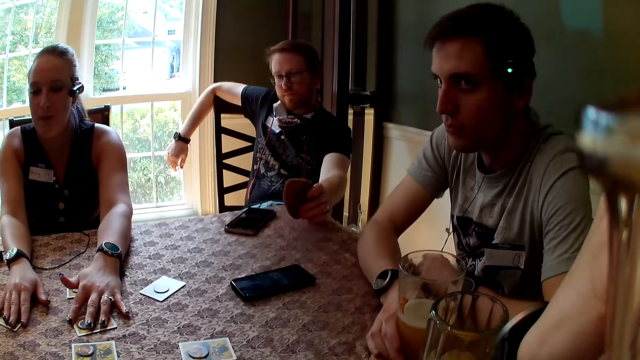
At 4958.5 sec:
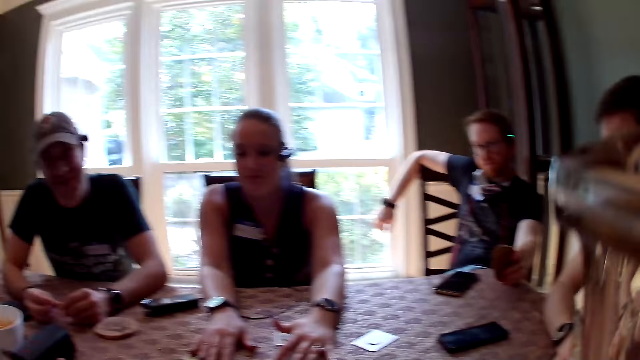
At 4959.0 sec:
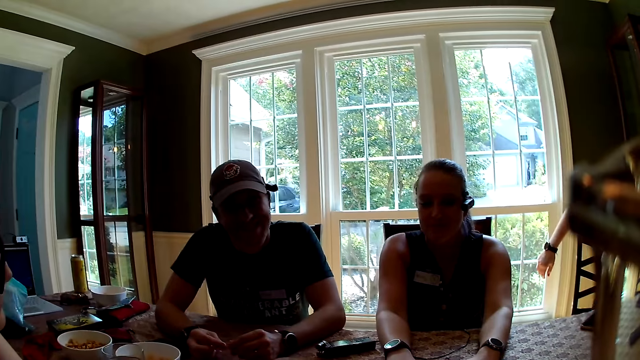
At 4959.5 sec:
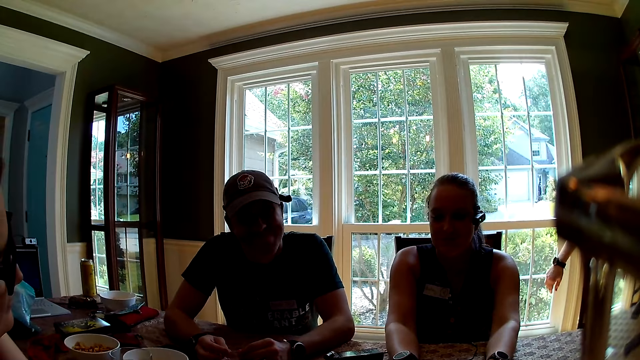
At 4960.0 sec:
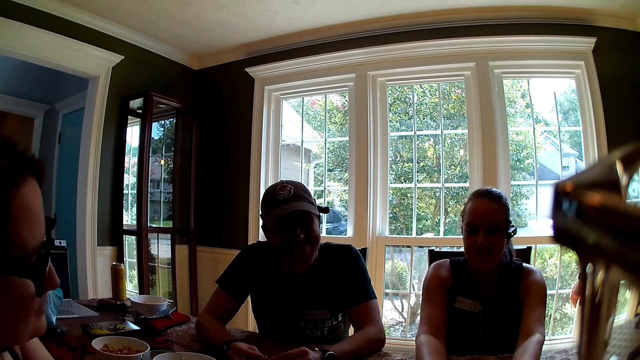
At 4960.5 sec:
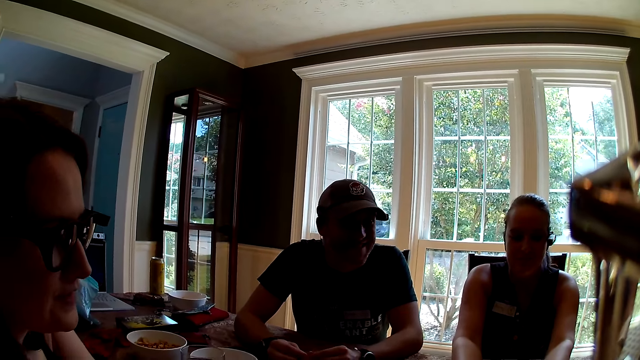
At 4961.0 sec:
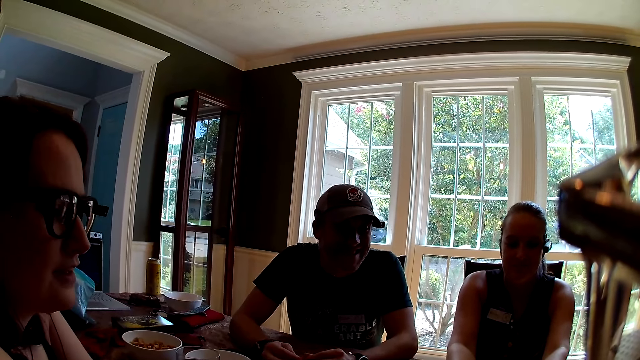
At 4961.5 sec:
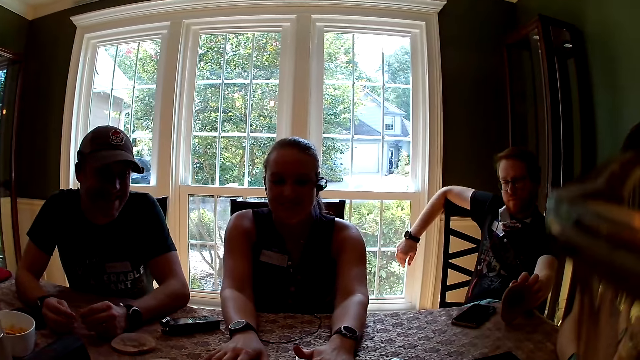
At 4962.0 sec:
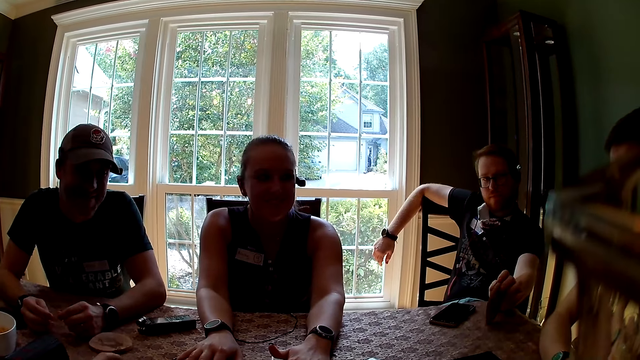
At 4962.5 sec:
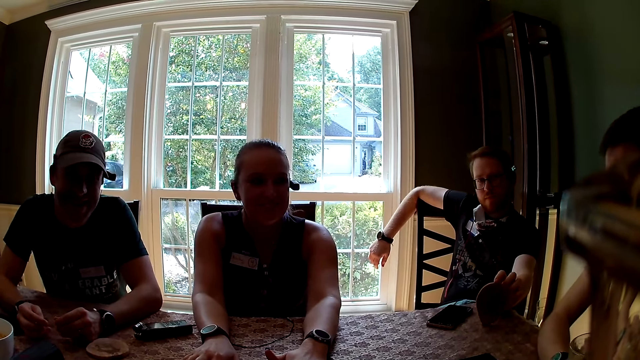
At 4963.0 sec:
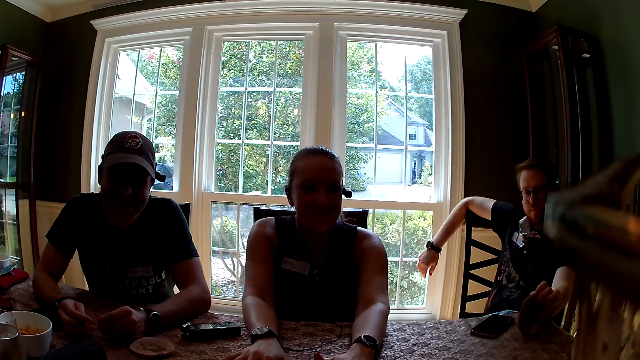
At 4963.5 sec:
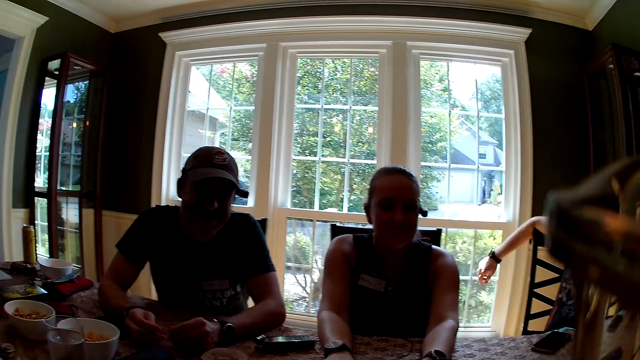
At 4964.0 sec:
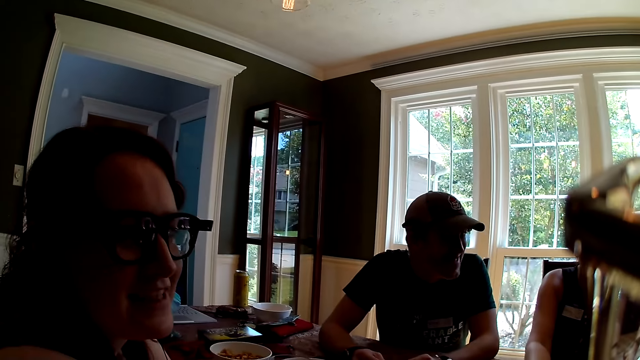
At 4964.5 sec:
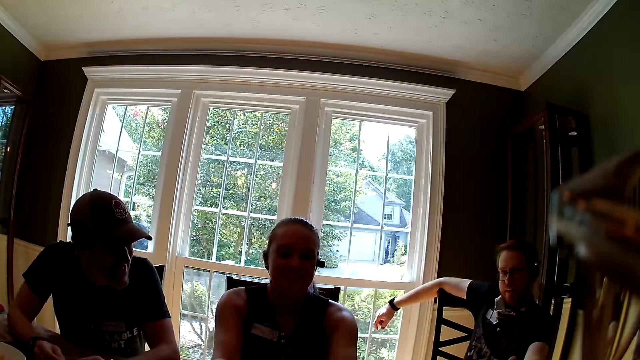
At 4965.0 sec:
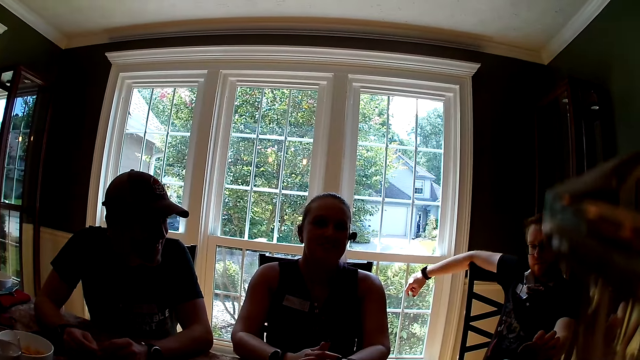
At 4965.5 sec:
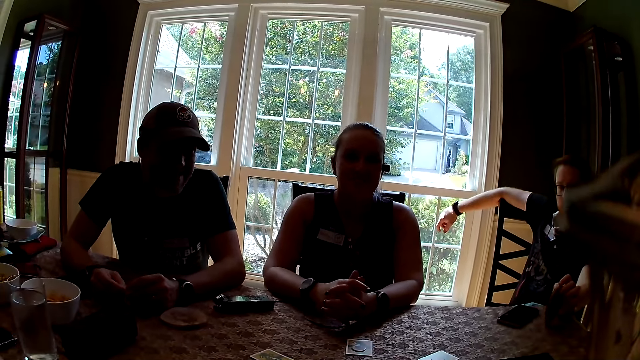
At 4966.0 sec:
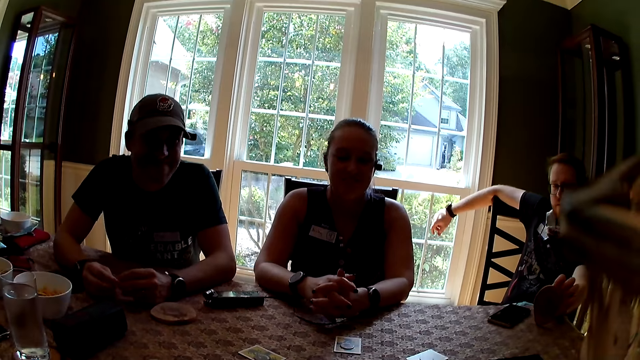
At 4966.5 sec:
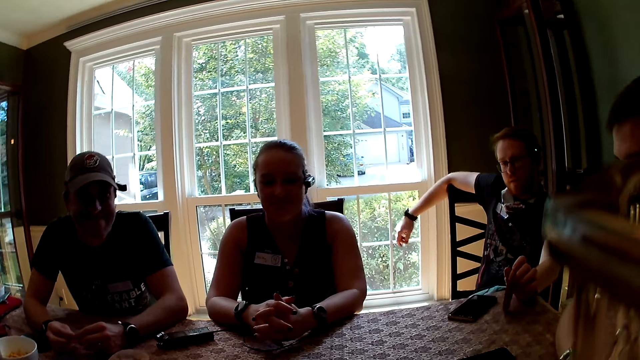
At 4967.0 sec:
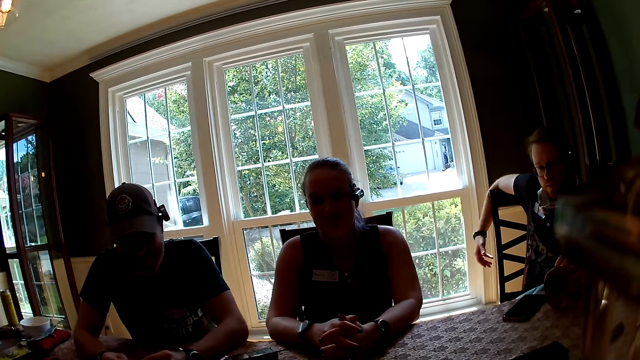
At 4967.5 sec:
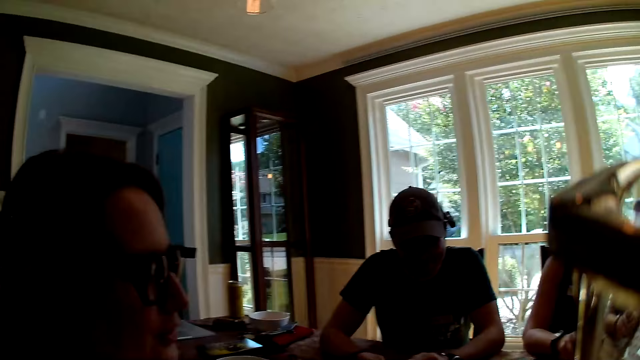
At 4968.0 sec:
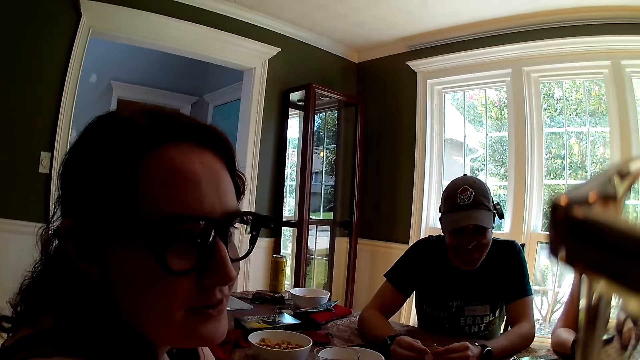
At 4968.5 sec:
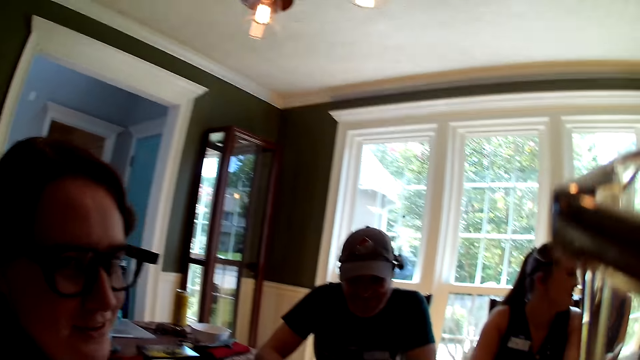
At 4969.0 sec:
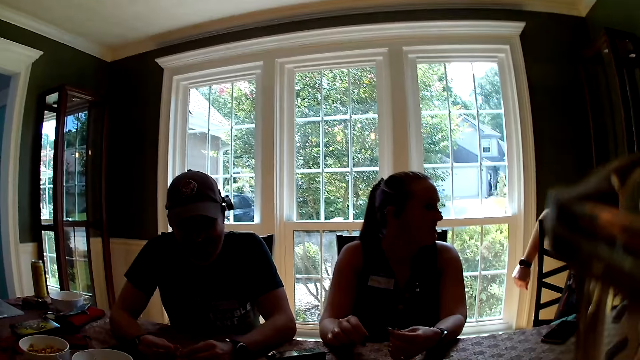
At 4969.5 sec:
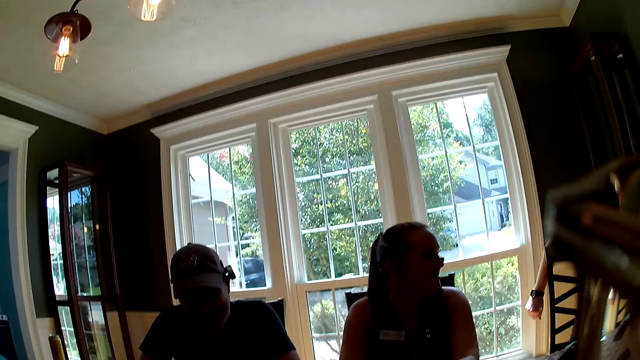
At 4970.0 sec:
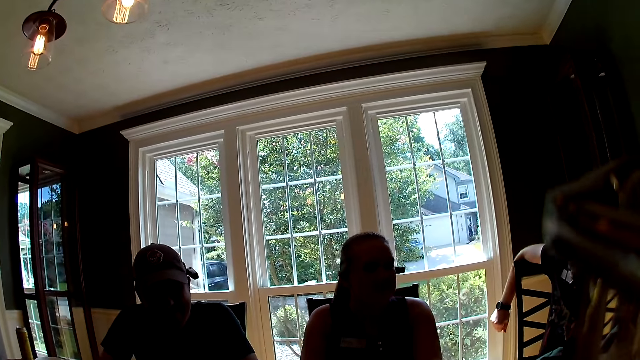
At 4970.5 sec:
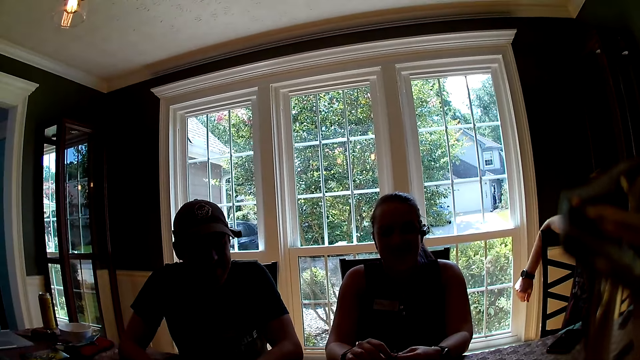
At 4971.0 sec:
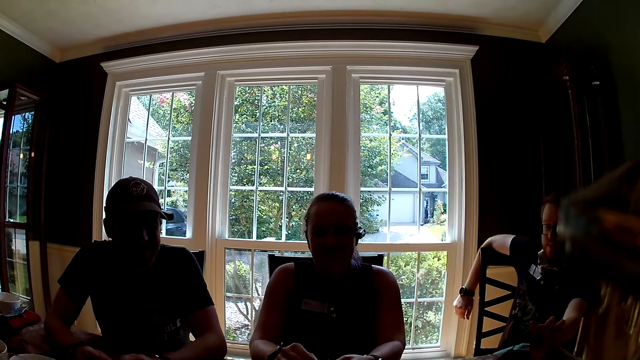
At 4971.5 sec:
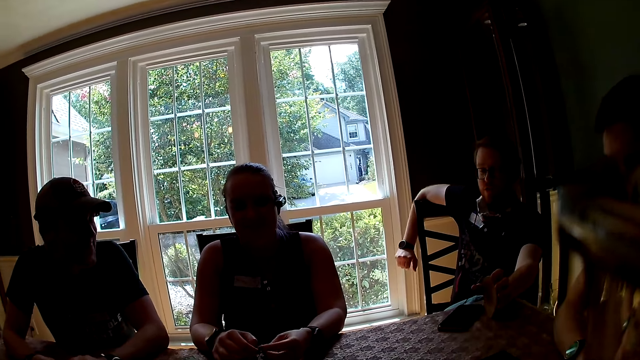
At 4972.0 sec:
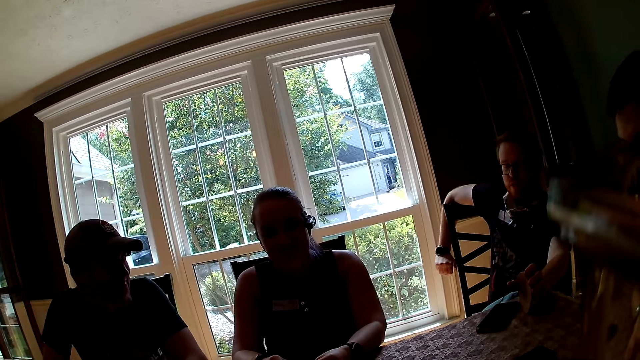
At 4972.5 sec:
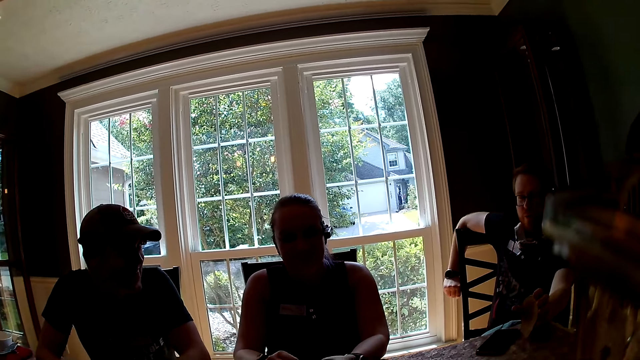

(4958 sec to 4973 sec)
A man speaks to the group of people at the table. Another man holds the table mat. The other man plays with a coaster on the table in his left hand. A woman interacts with the camera wearer. The other man flips the table mat. A lady interacts with the camera wearer. Another woman plays with the earpiece in her hands. The other man interacts with the camera wearer.

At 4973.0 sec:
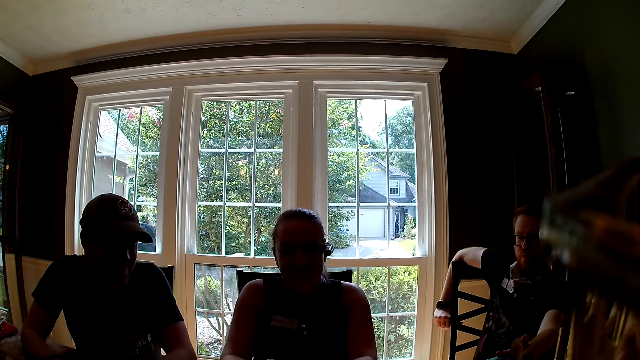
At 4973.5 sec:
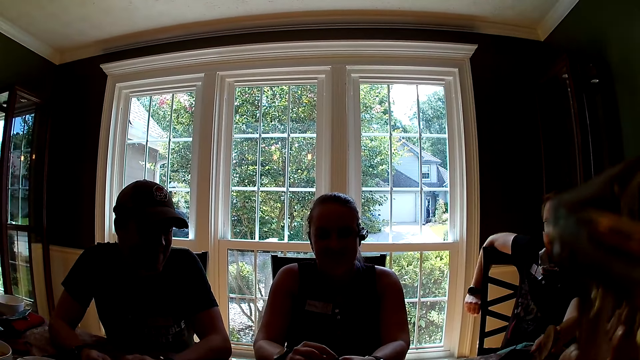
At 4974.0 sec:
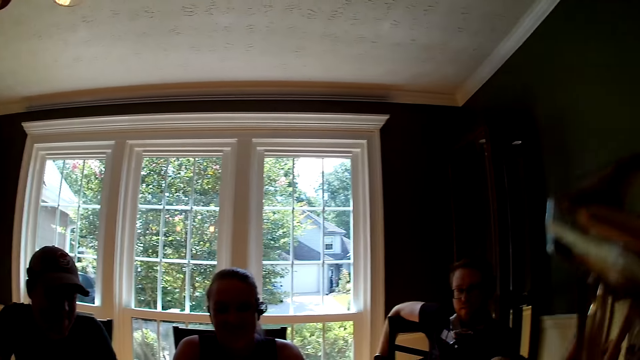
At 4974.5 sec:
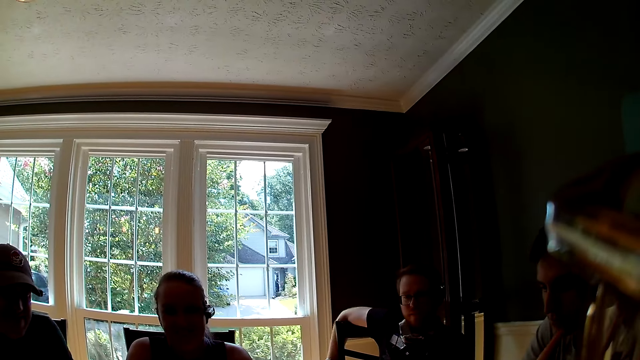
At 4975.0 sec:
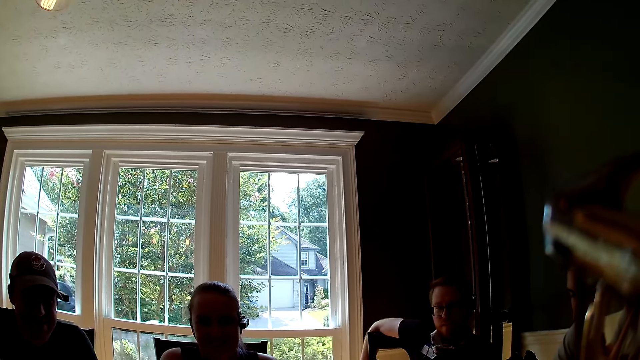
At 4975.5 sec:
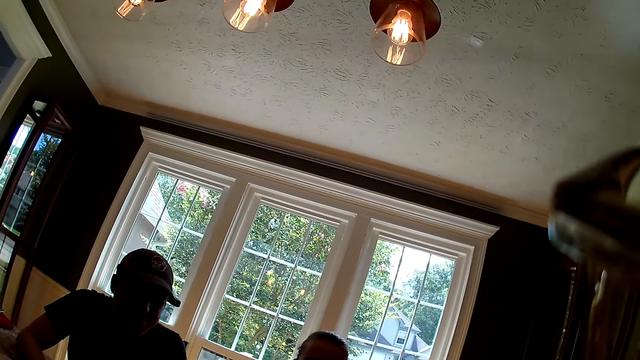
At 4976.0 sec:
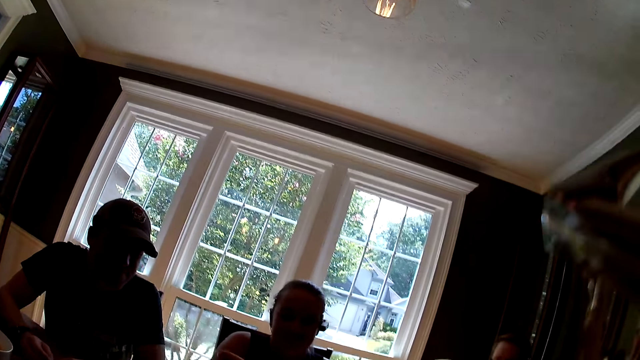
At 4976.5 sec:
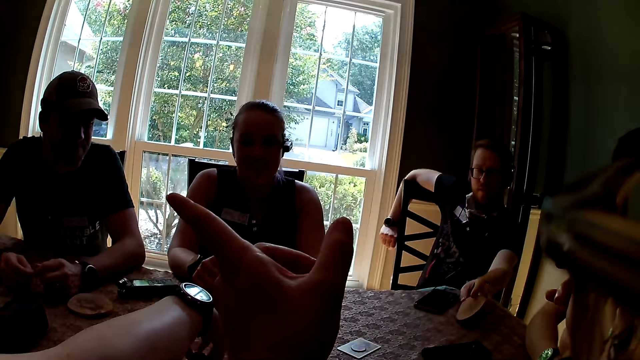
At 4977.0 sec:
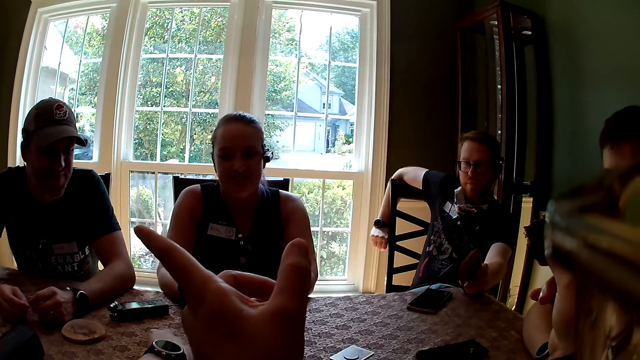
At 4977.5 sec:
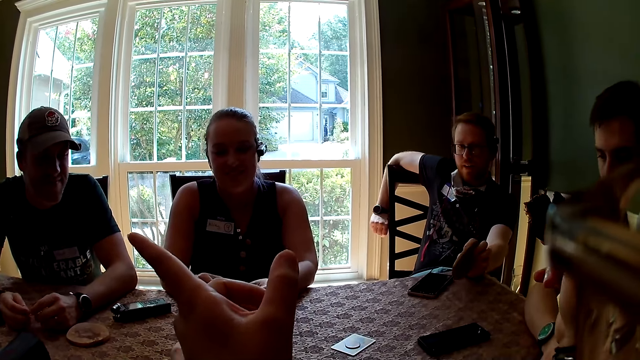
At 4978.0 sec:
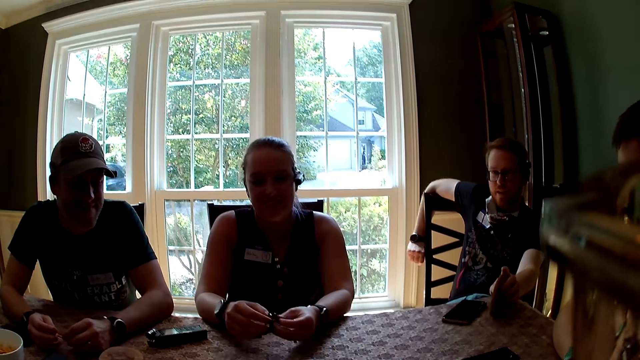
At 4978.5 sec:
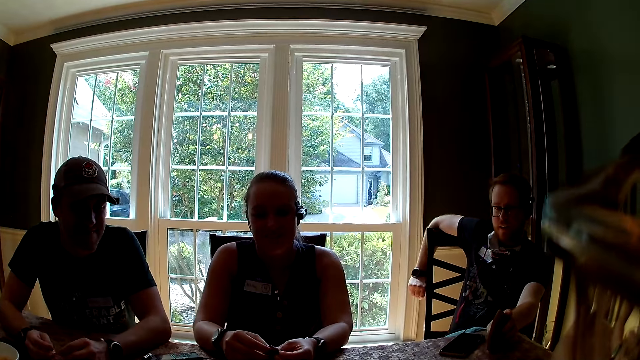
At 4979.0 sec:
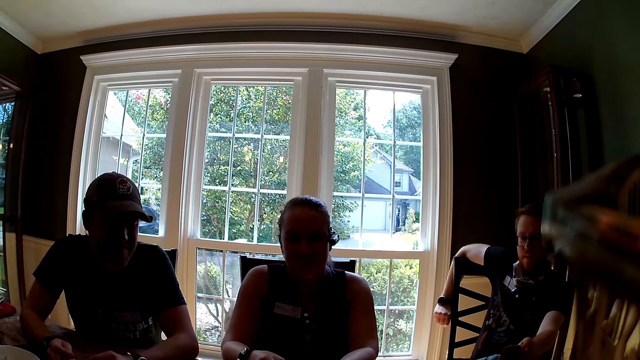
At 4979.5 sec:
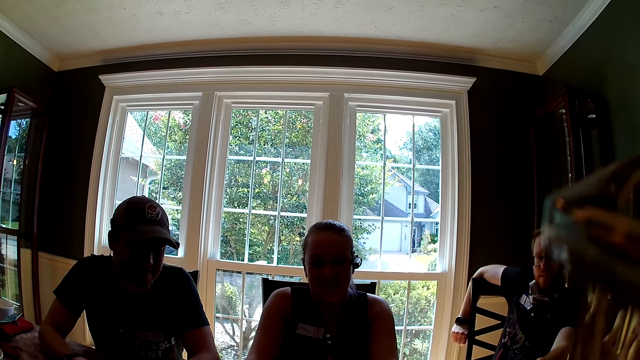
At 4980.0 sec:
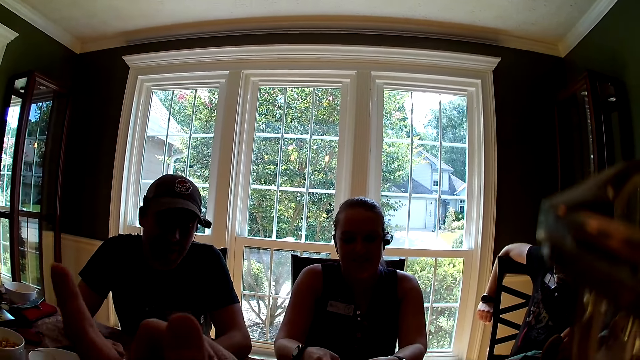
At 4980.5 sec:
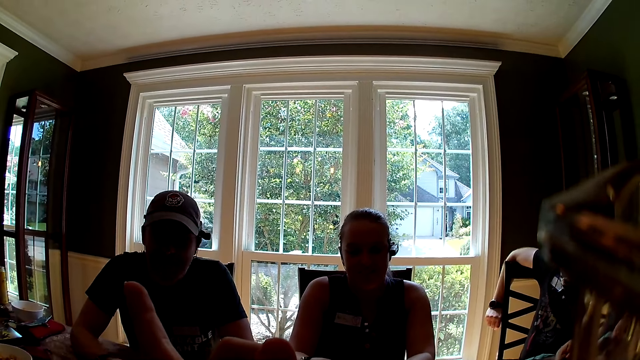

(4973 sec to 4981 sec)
The man lifts the coaster on the table with his left hand. The camera wearer gestures. A woman interacts with another man. The first man holds the table mat.
